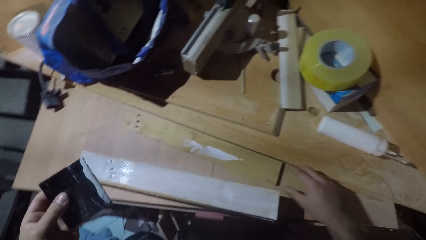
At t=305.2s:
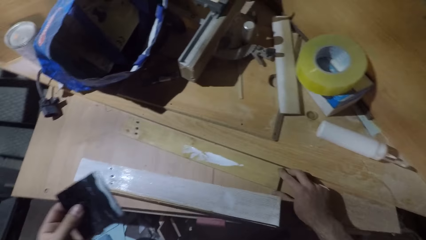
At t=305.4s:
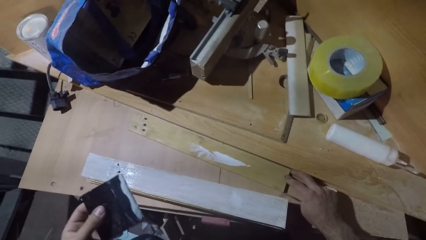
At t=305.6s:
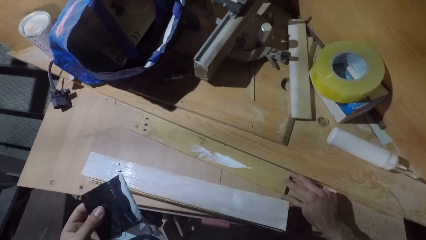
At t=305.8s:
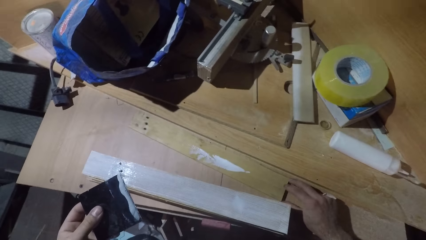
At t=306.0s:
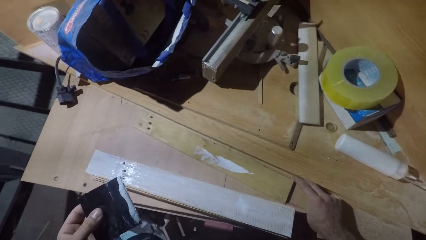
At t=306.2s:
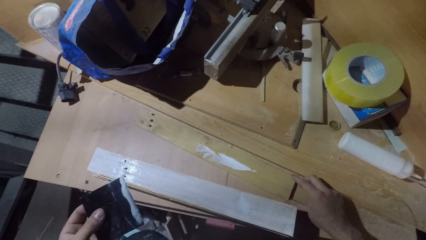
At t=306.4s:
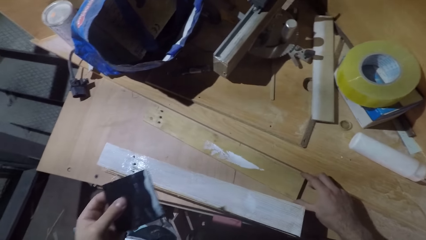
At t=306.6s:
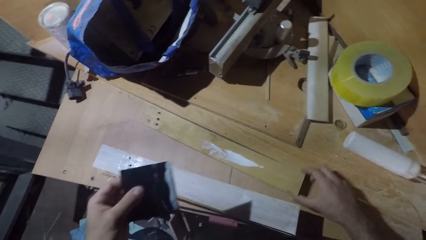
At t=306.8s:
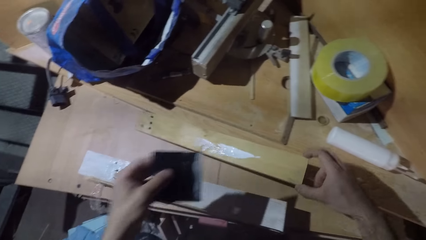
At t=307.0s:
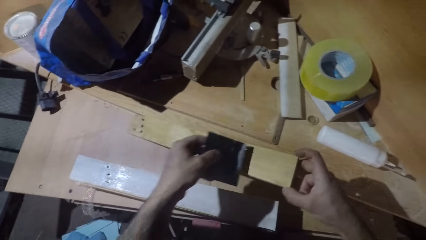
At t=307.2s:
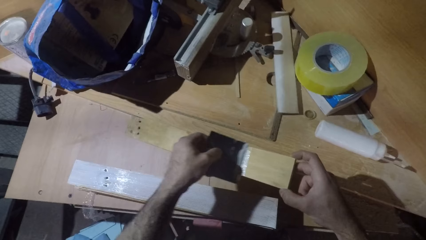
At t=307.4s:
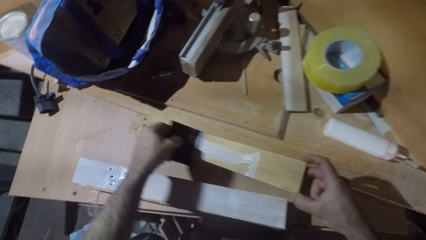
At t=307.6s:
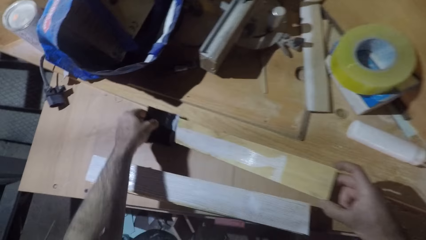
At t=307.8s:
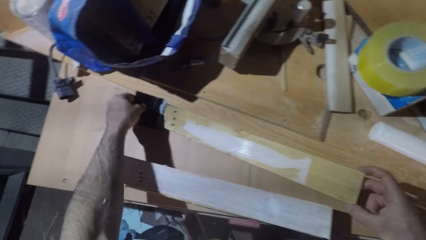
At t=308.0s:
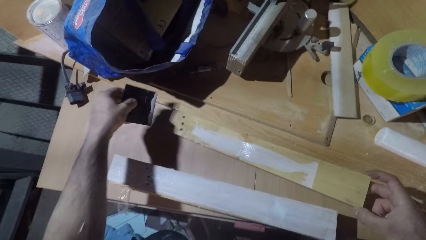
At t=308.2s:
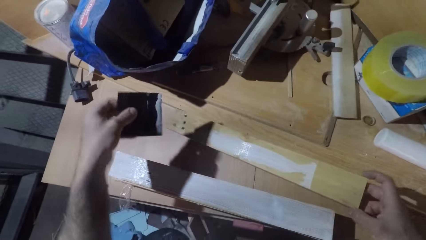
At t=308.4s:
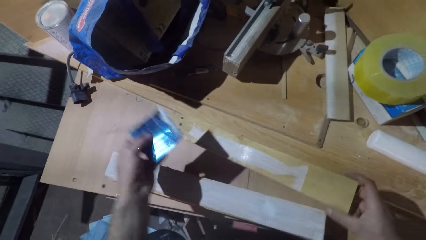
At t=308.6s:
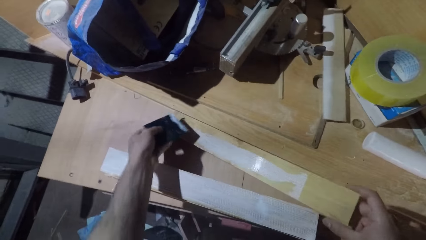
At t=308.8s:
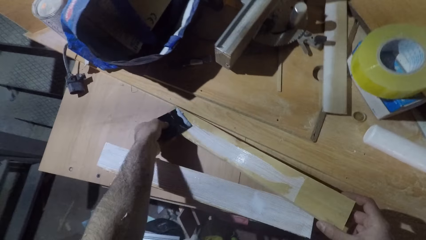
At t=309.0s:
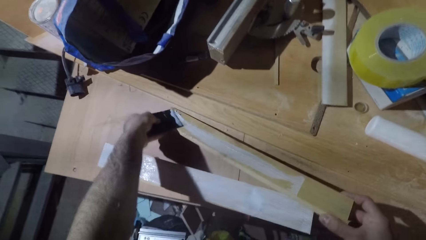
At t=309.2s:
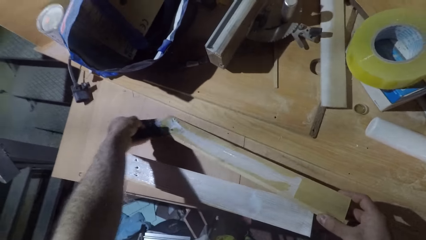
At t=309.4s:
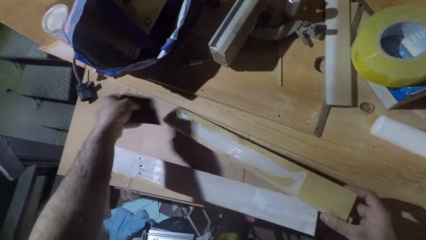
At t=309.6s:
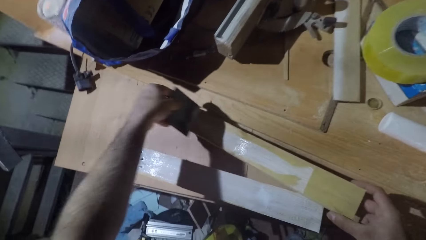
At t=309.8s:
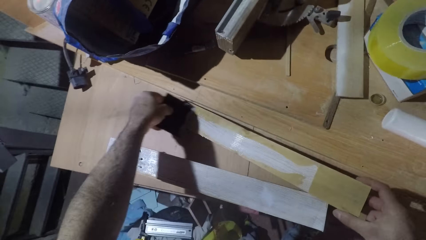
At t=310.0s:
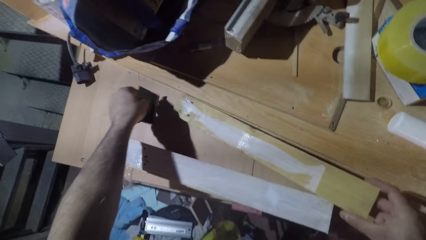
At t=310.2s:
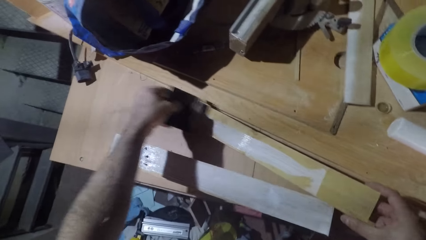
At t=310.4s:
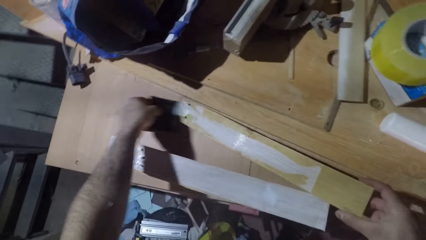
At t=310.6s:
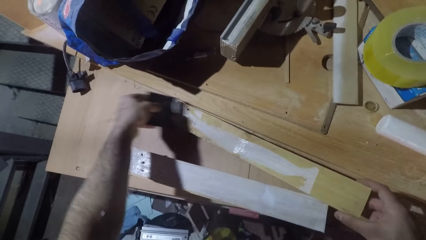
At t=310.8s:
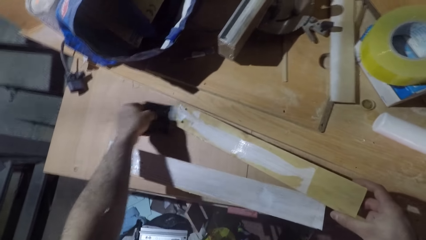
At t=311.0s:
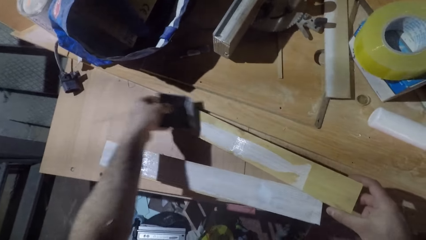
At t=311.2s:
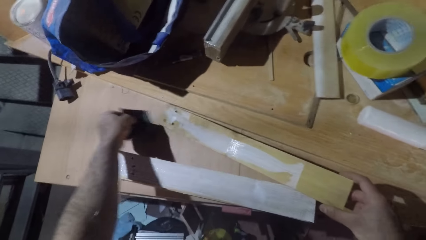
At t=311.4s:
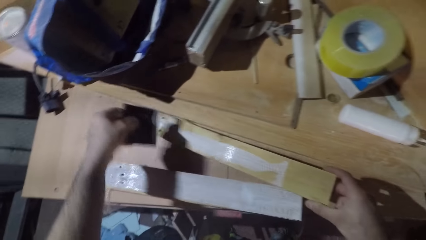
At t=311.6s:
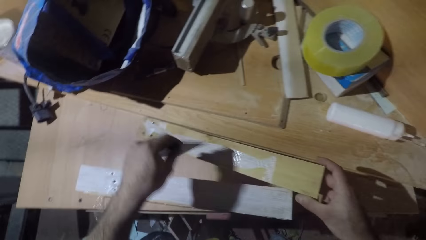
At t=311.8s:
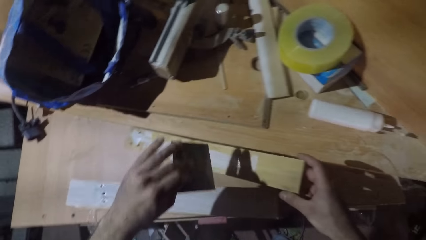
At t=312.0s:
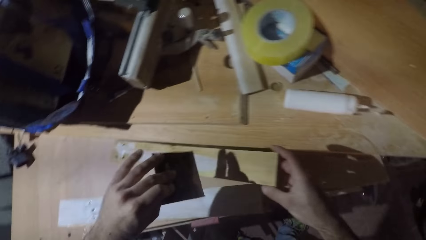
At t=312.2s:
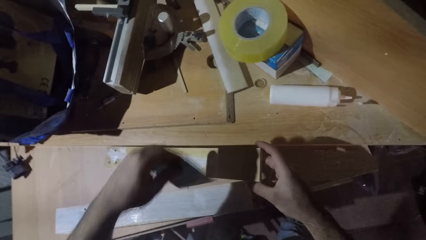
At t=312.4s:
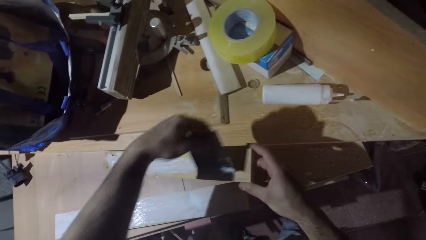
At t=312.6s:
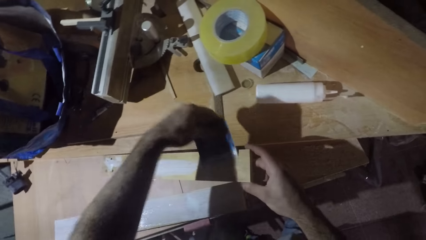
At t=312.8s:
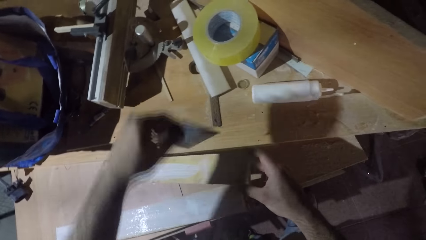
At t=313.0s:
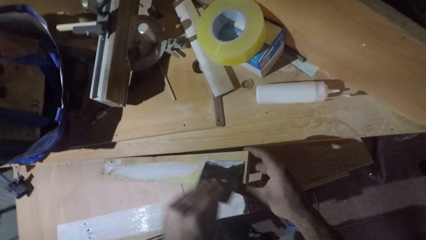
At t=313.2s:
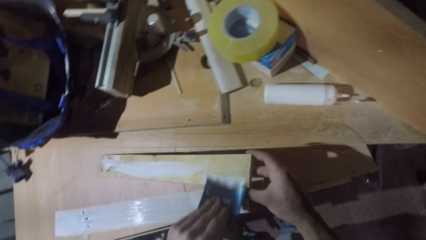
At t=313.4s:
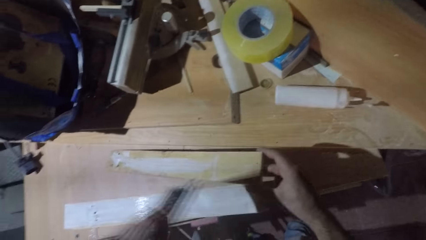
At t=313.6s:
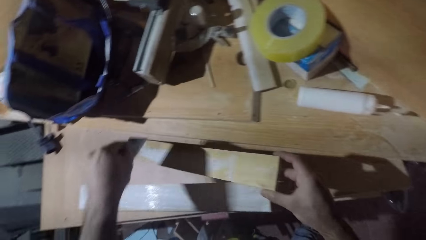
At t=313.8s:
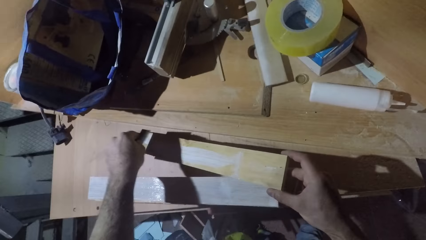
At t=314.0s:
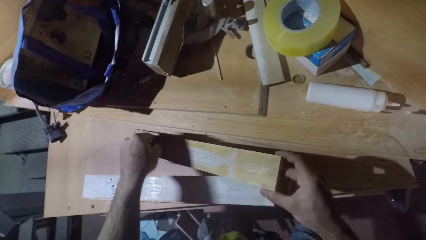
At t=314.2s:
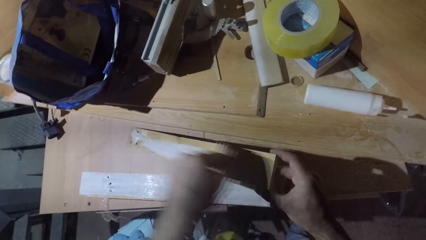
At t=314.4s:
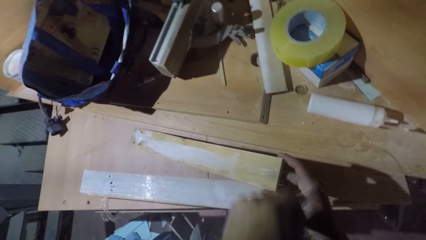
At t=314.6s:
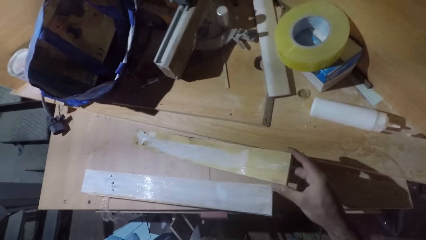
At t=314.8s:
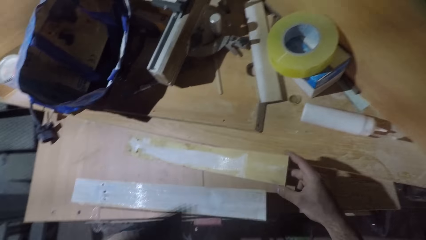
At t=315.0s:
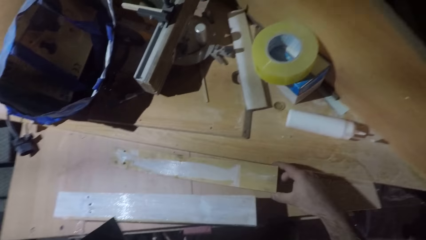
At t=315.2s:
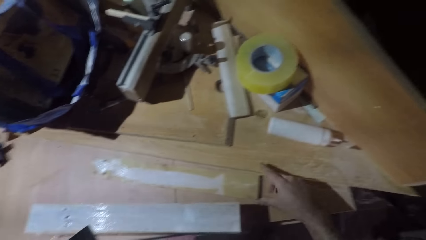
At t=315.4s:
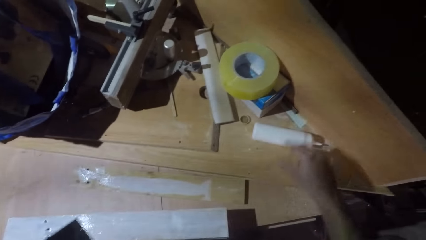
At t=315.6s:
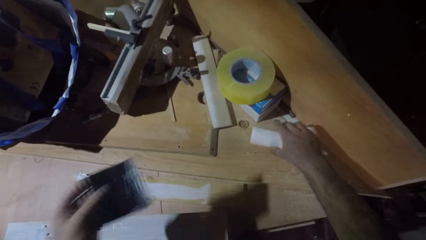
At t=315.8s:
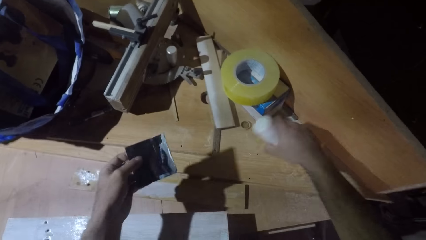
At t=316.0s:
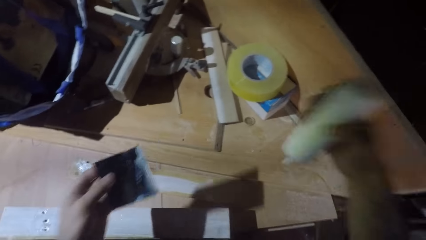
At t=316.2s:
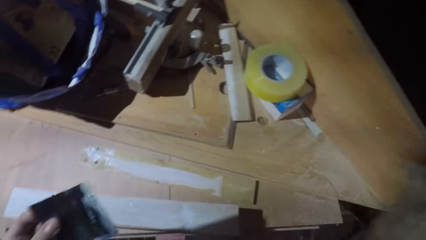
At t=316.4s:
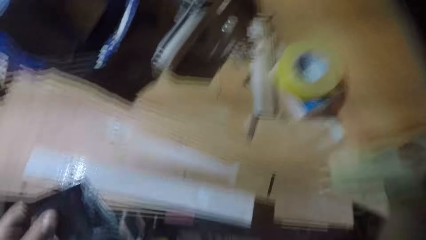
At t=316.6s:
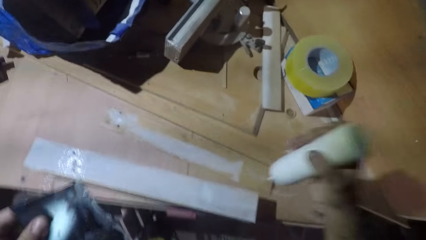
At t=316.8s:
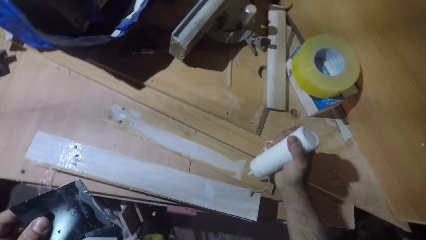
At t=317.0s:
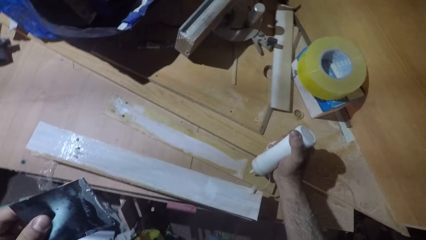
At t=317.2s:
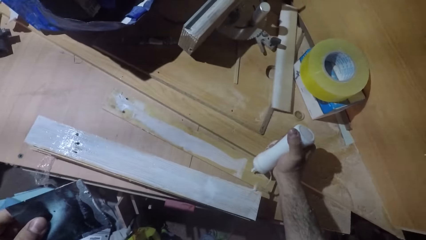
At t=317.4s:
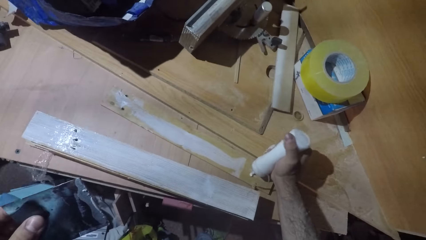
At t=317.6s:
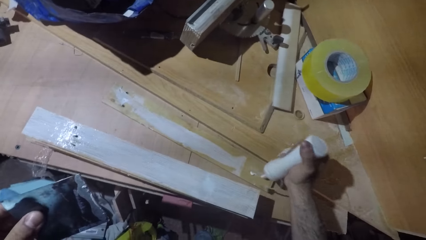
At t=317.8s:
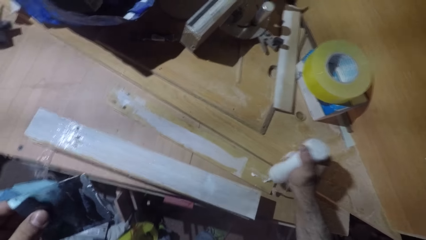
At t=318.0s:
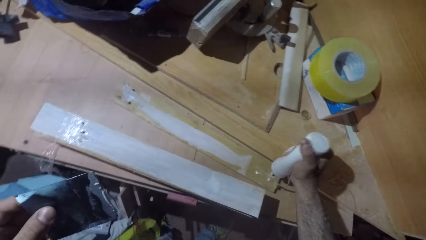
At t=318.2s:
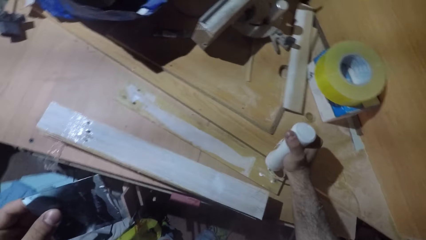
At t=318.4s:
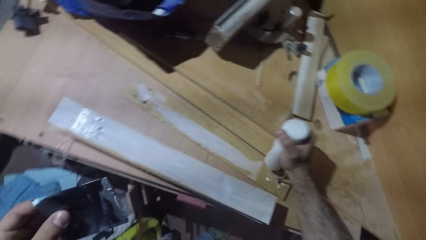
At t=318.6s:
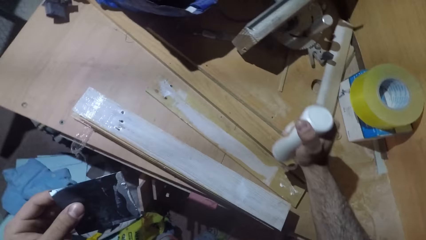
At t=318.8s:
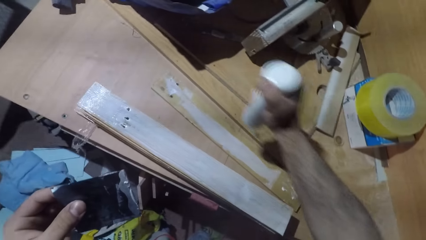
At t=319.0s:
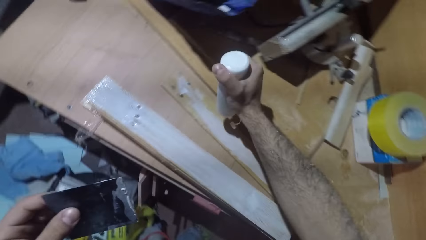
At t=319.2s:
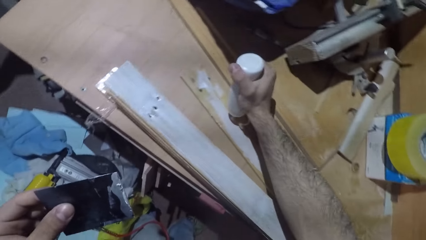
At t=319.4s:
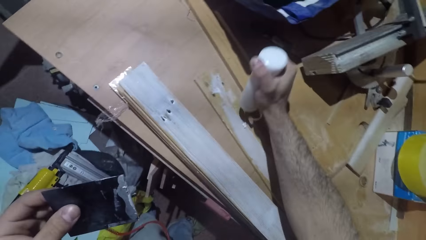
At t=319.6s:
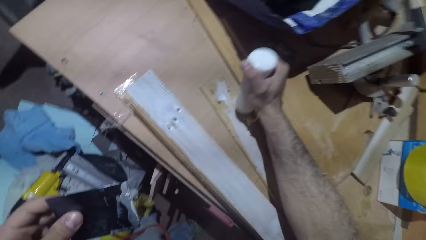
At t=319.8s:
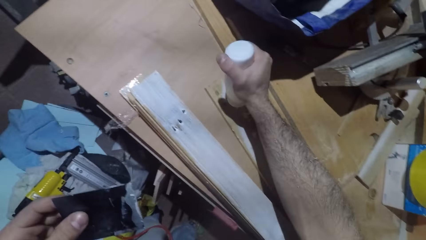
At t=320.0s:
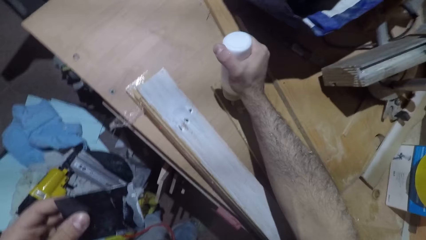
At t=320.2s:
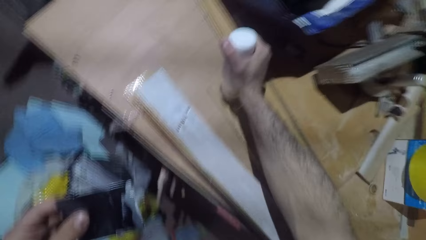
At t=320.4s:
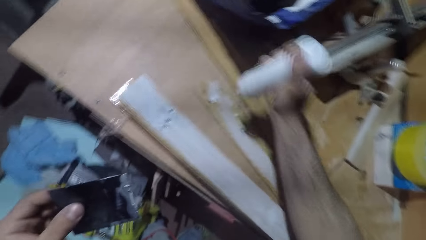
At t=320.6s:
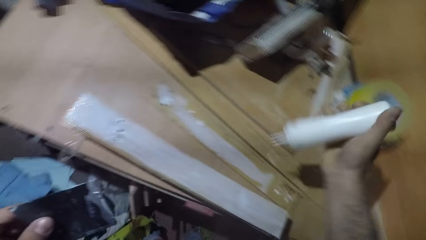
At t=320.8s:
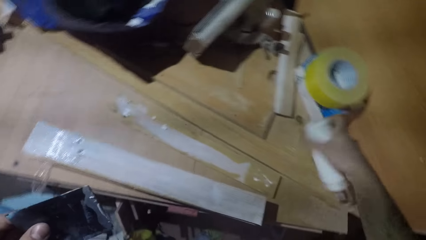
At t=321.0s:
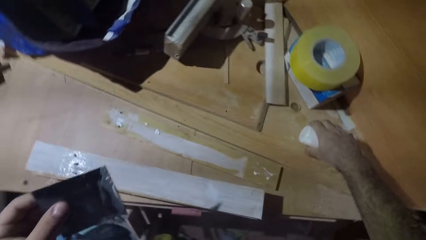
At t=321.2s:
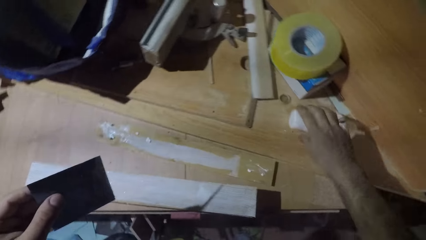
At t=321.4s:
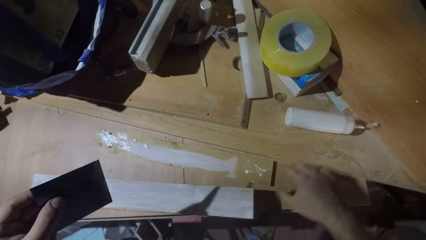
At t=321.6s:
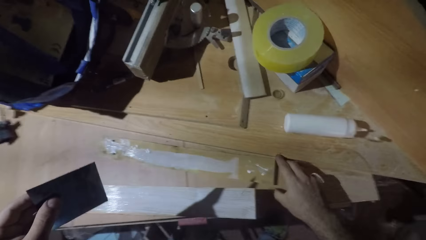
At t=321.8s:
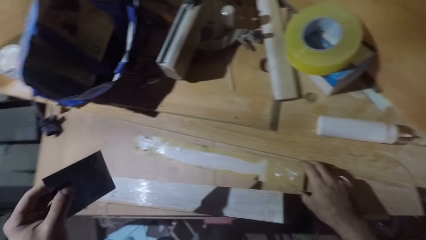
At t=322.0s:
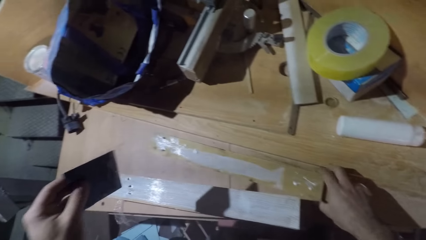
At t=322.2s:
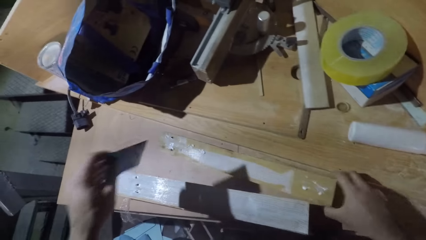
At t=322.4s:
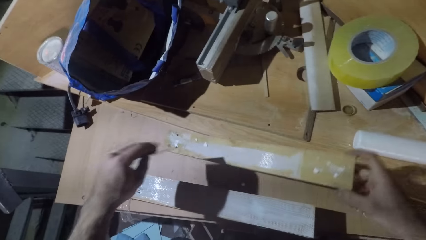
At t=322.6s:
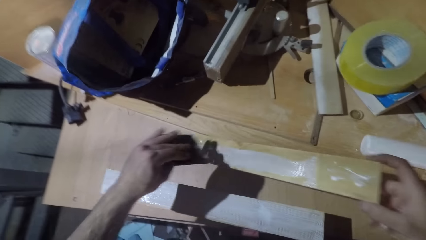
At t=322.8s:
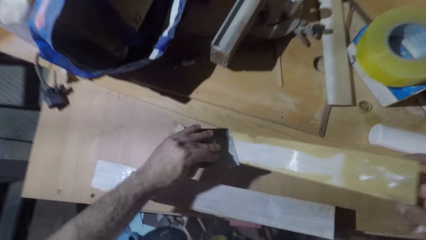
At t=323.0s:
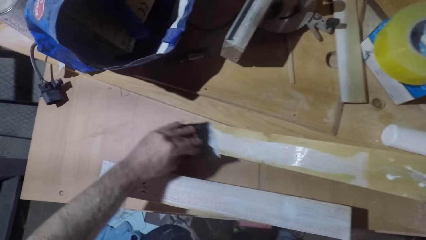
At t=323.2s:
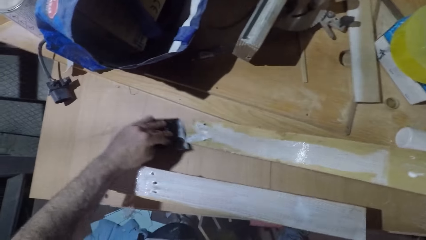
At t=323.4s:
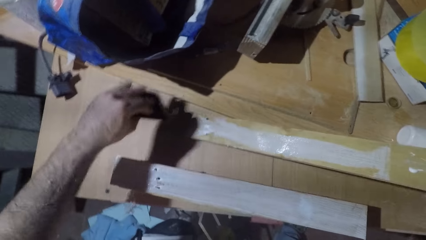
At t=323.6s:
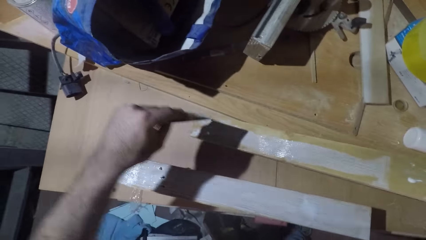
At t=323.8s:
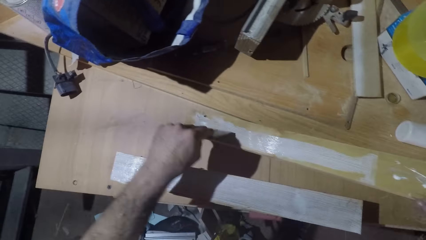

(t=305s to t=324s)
The camera wearer picks up the wood. They apply wood glue on the wood with a scraper. They pick up the glue can. They apply the wood glue on the wood. They put the glue can on the table. They apply the wood glue on the wood with the scraper.
